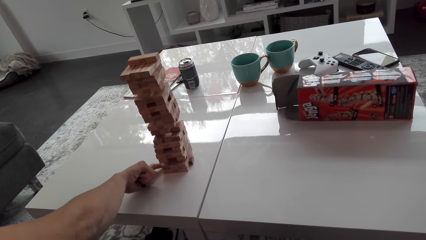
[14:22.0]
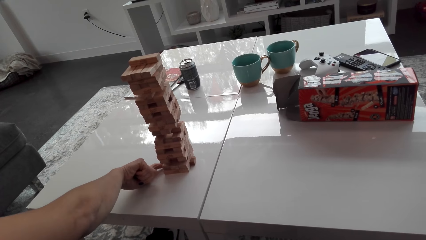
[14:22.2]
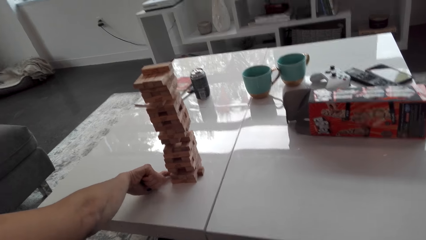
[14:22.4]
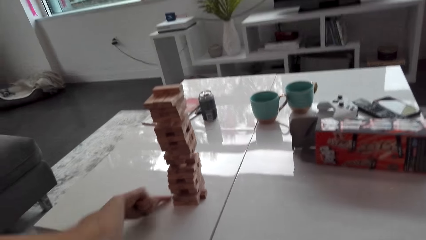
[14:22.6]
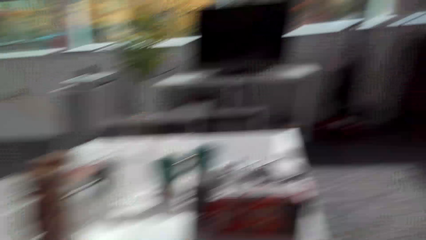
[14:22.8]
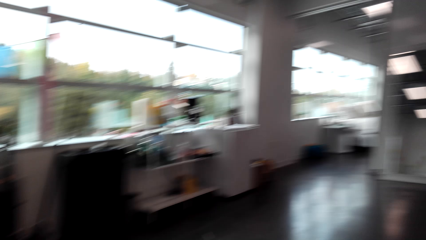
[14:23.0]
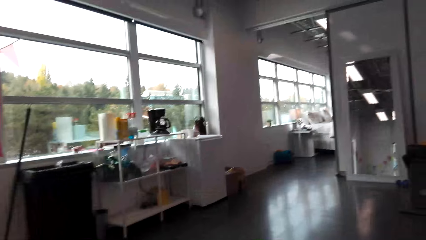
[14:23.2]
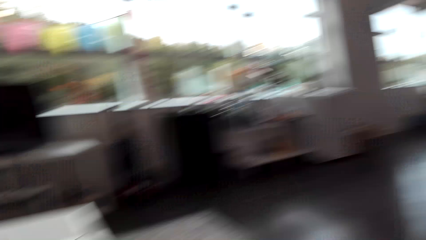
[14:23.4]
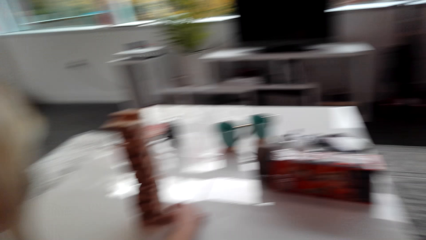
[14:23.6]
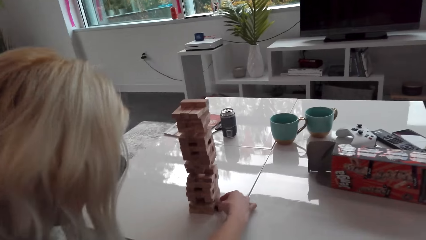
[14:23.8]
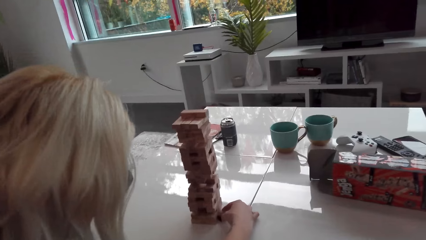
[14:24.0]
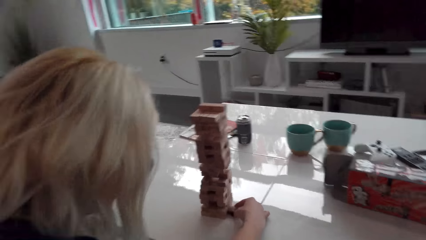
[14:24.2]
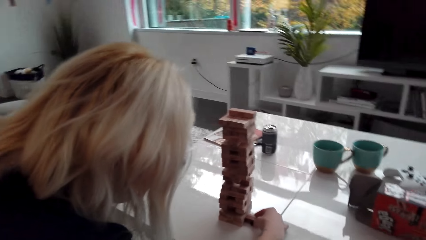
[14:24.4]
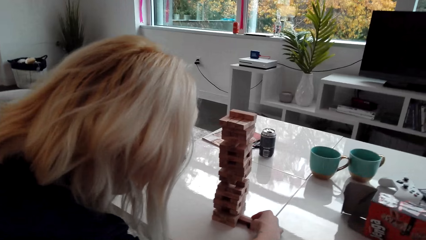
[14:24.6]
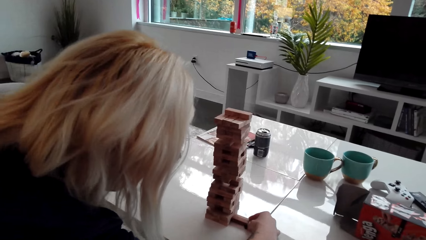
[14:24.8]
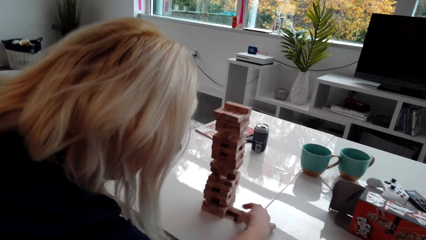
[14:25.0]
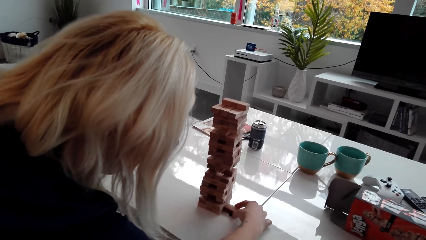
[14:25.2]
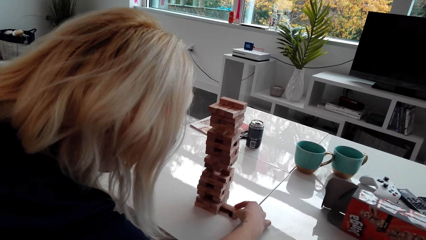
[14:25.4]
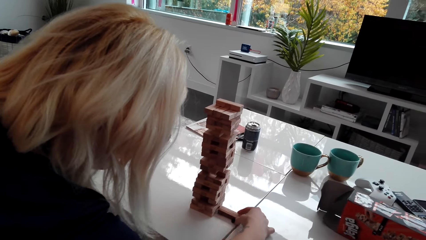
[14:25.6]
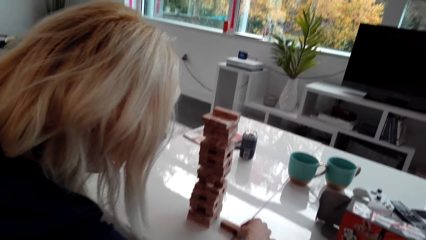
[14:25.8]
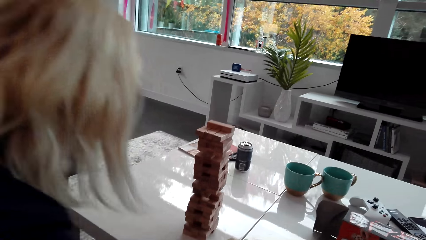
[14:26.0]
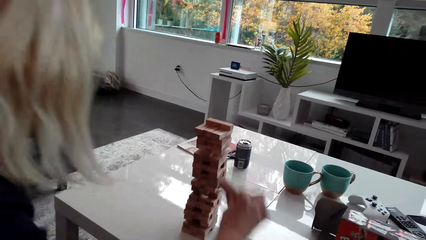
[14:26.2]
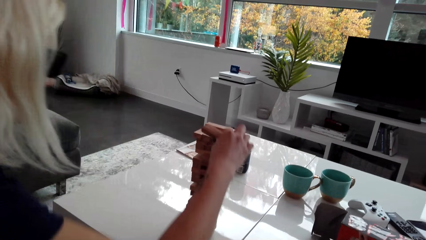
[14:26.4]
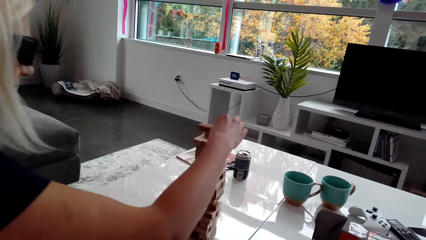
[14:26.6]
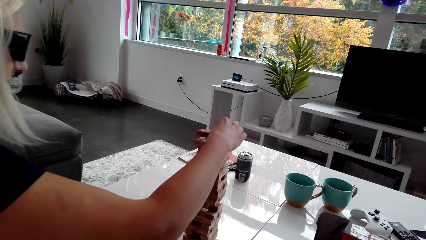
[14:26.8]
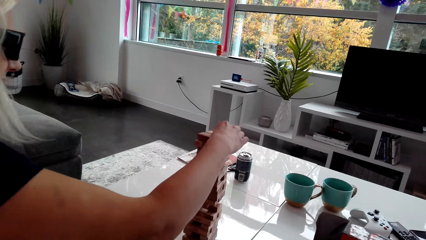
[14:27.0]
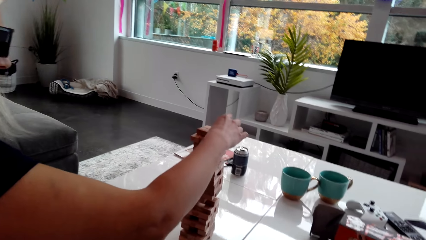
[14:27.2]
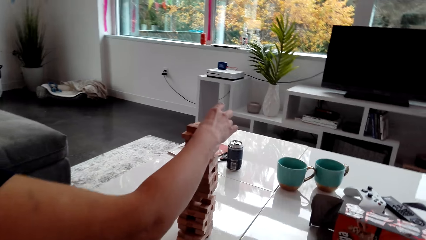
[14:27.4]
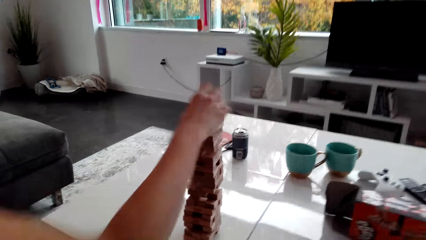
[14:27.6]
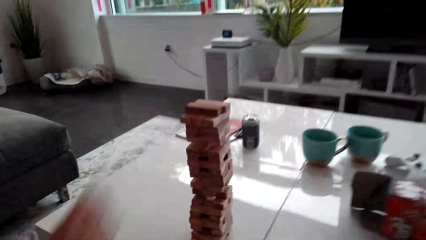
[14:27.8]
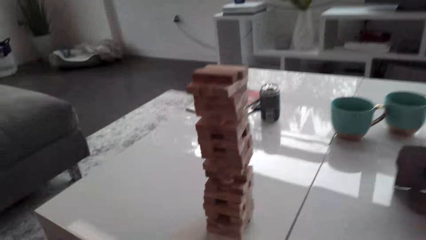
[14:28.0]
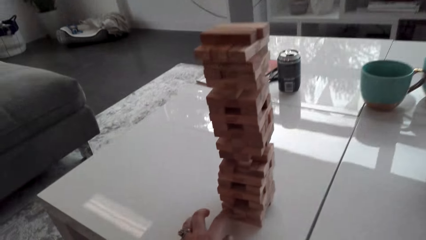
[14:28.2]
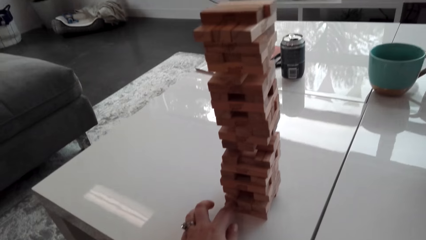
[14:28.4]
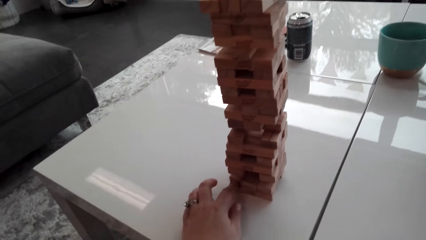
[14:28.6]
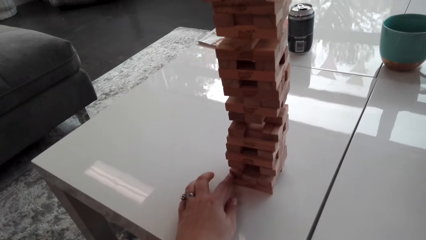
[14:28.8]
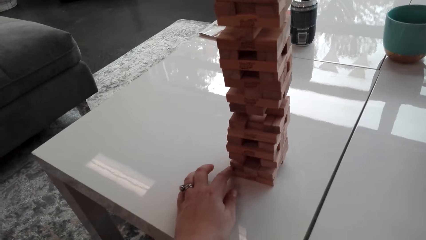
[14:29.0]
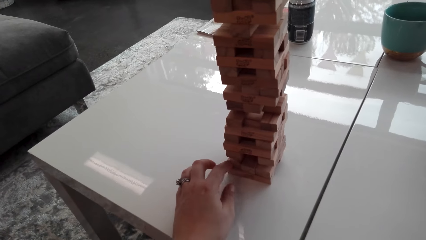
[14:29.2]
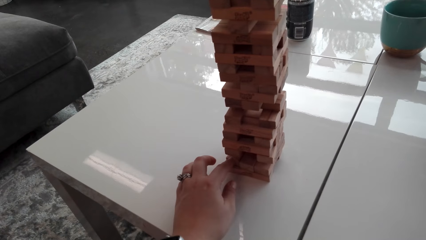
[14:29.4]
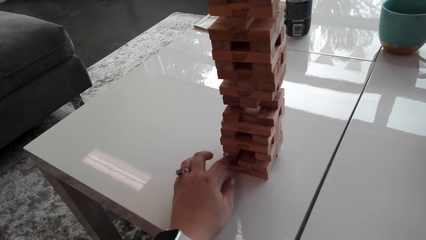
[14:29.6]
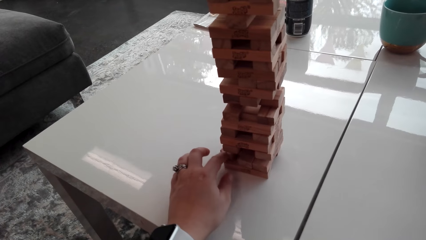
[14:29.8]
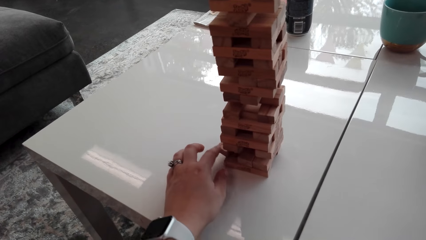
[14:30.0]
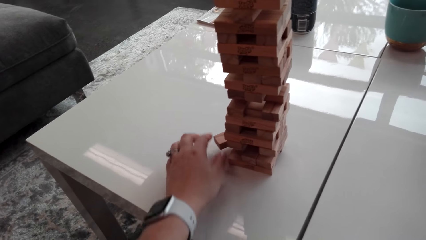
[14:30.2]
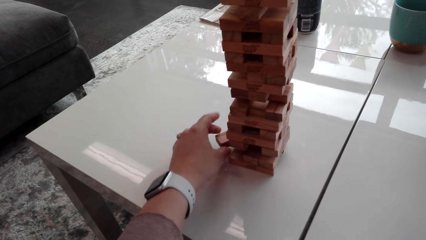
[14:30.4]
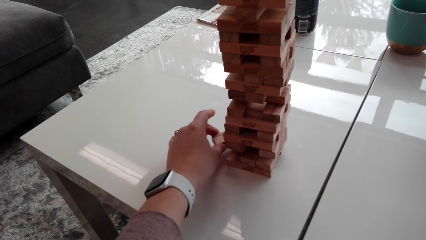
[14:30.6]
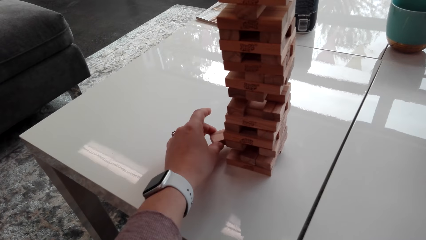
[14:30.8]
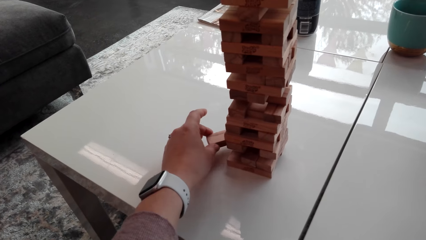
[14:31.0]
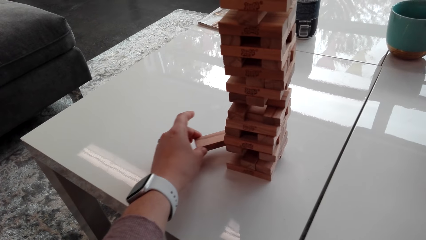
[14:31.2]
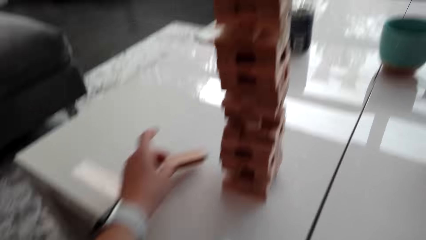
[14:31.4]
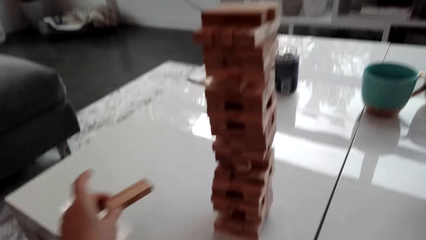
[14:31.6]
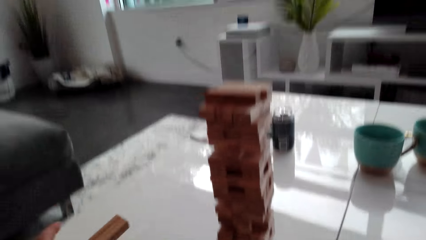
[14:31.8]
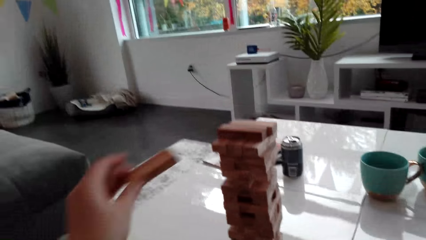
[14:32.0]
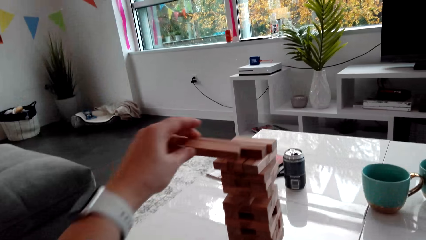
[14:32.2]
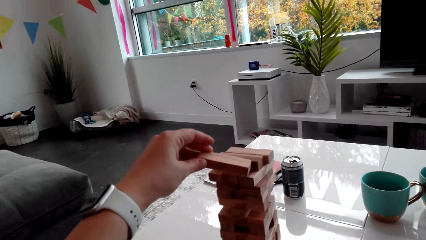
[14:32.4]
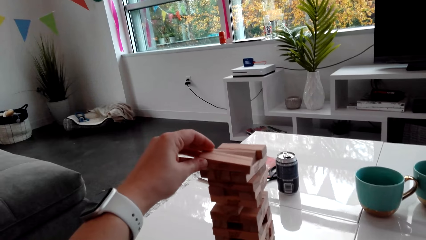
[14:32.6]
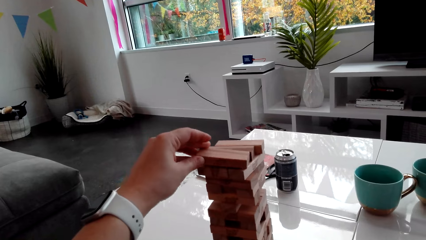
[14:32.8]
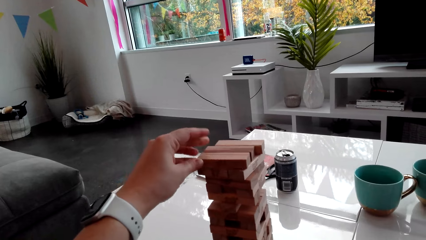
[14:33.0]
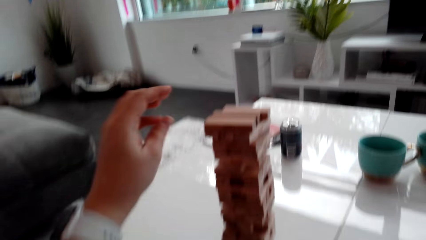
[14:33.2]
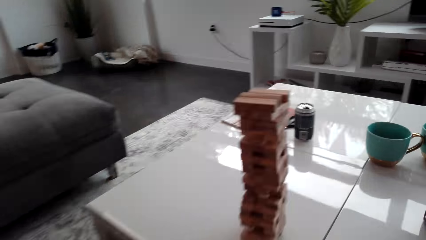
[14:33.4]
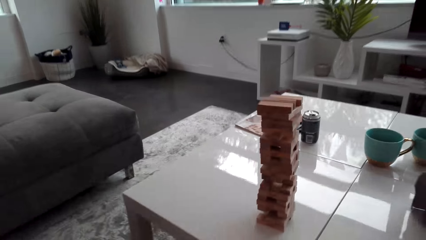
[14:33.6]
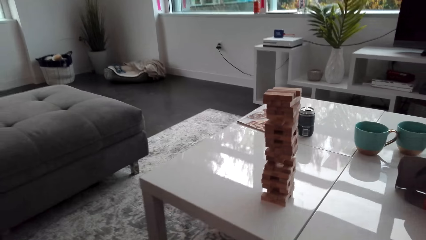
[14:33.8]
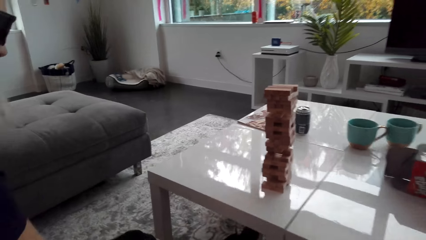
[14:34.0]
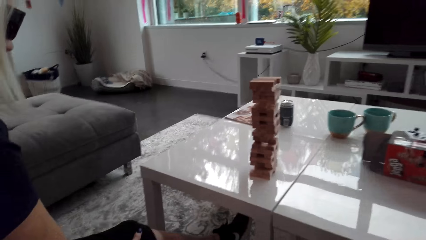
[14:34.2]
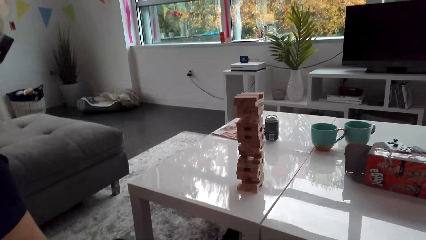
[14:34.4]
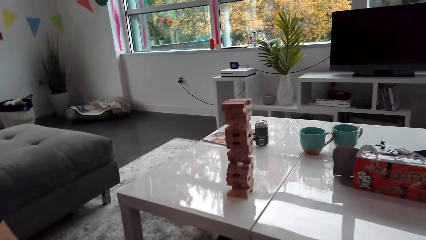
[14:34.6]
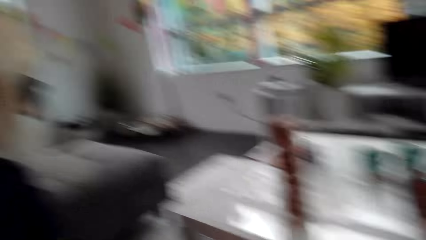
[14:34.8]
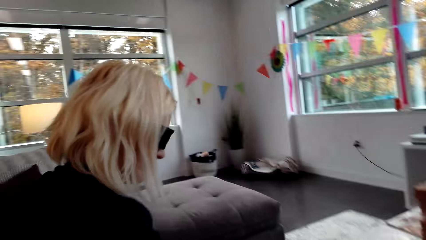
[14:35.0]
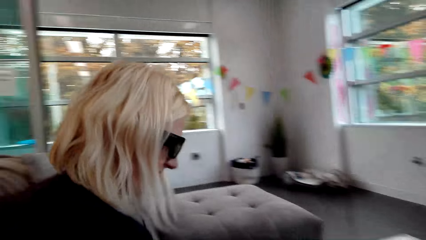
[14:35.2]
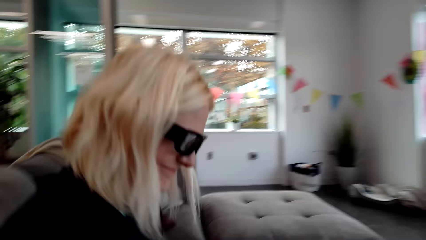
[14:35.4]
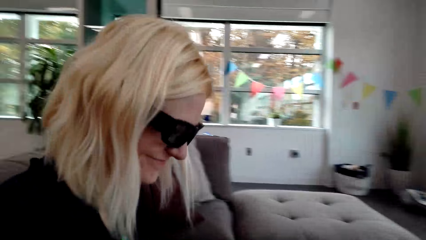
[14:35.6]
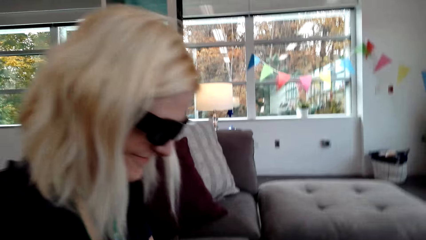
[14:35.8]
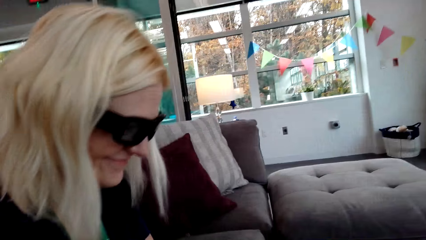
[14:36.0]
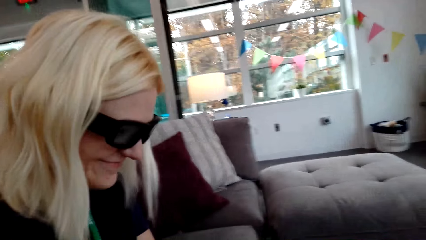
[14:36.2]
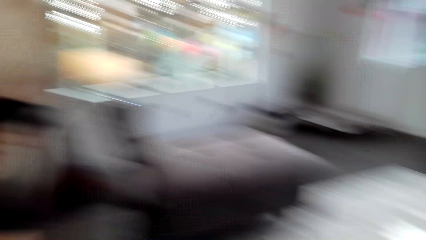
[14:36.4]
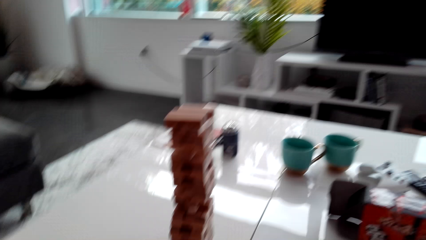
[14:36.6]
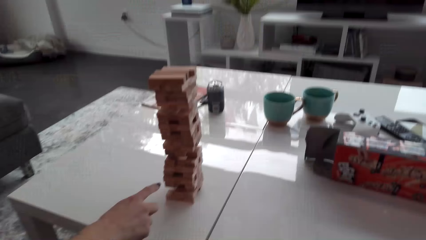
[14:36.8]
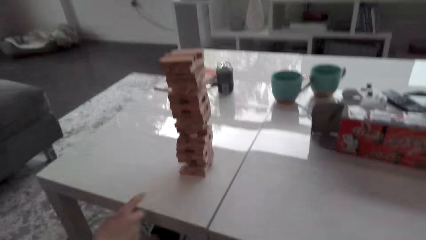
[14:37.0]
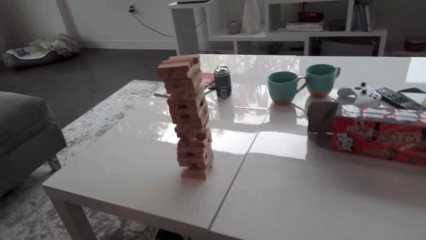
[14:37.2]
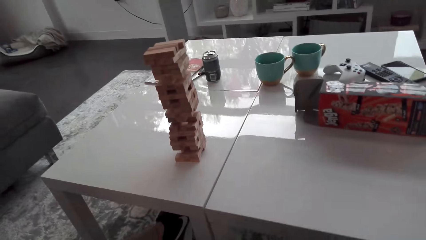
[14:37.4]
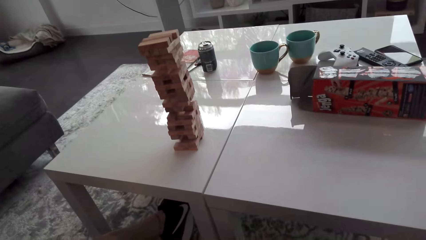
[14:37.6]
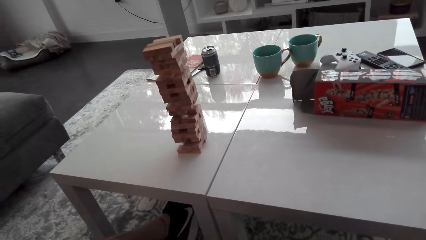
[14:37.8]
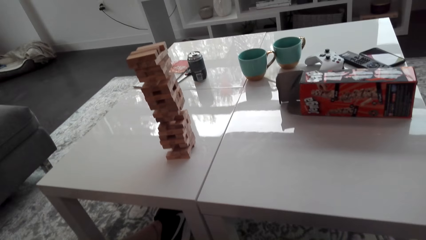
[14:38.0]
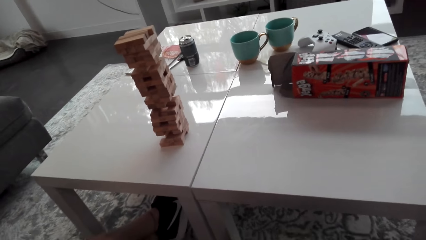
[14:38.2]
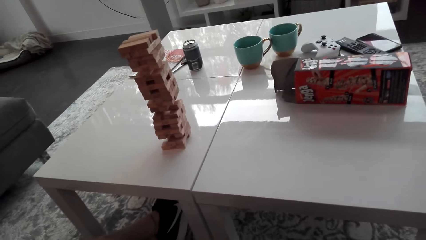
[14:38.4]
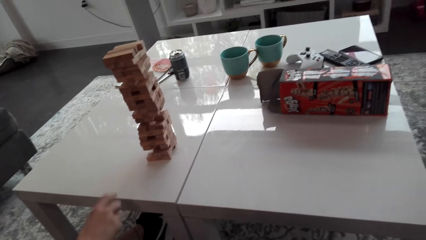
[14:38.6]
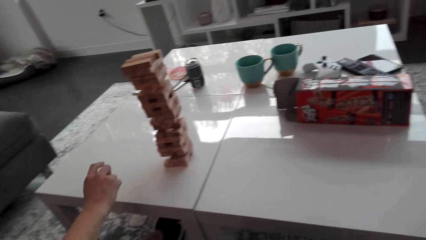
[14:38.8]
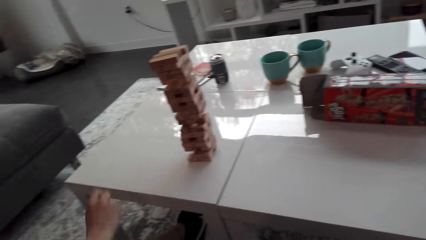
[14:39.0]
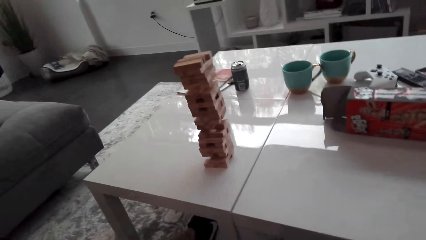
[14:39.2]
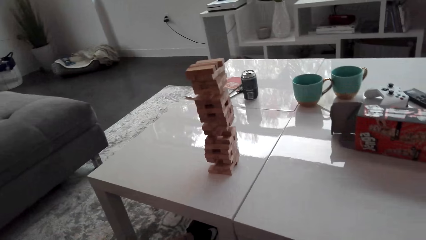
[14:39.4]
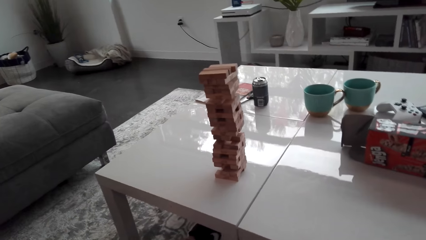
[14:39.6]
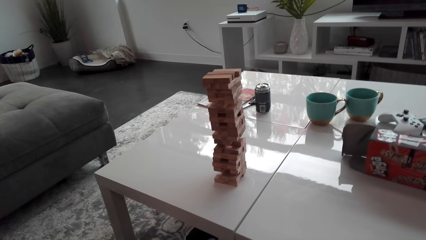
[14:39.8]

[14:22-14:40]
A woman pulls a jenga piece and places the jenga piece on the pattern. The camera wearer pushes a jenga piece. They play the jenga game. They take the jenga piece. They place the jenga piece on the pattern. They look at the woman. They look around. The woman moves the hand.
